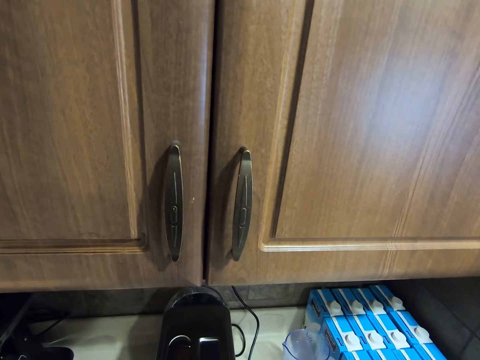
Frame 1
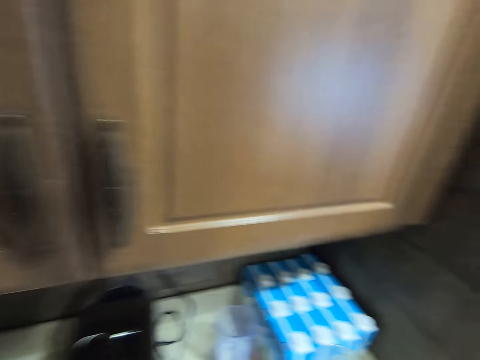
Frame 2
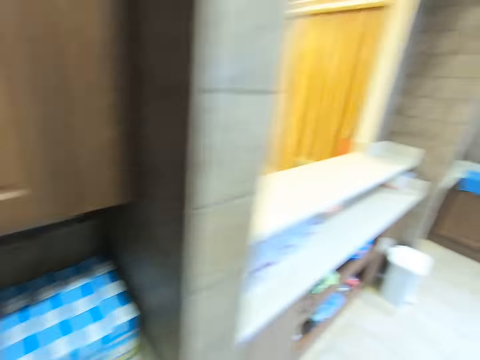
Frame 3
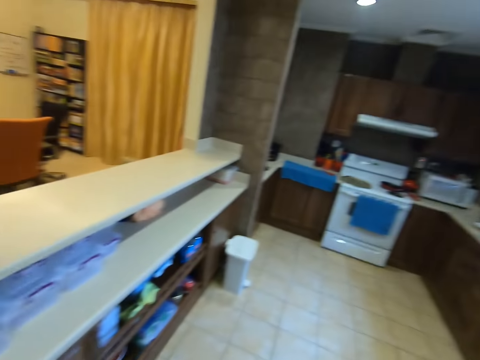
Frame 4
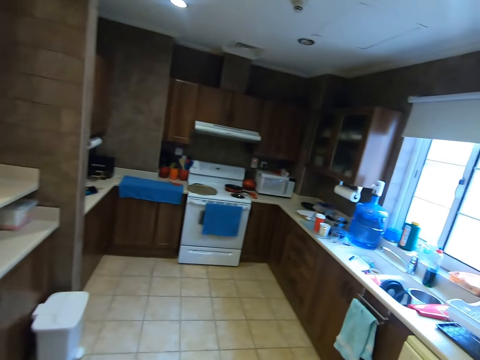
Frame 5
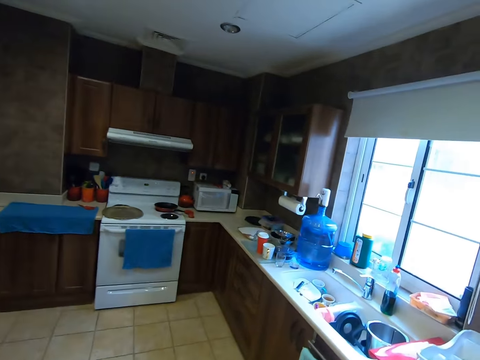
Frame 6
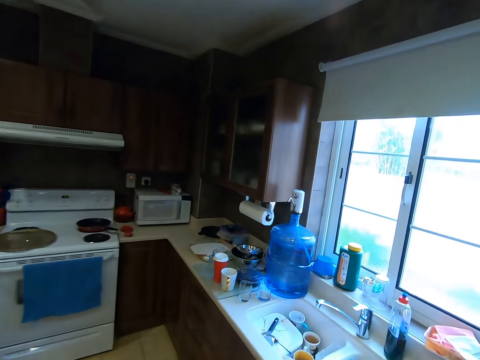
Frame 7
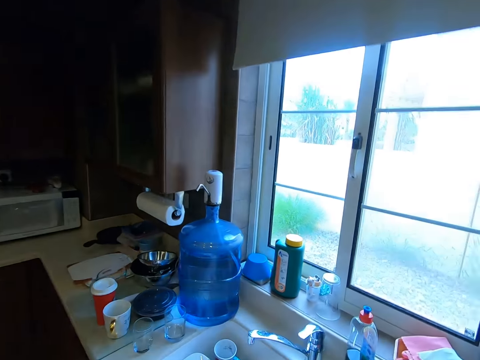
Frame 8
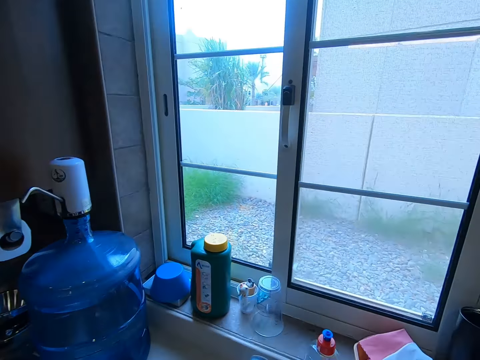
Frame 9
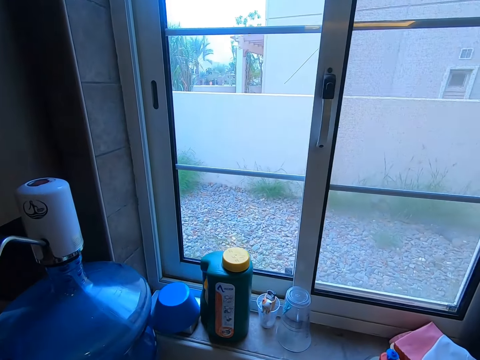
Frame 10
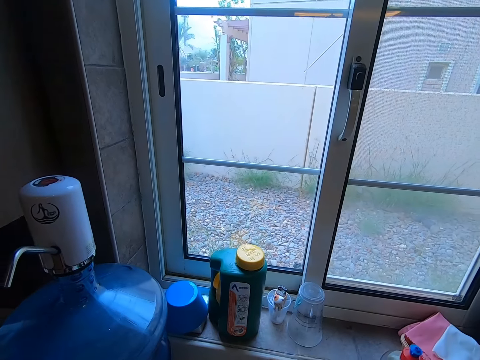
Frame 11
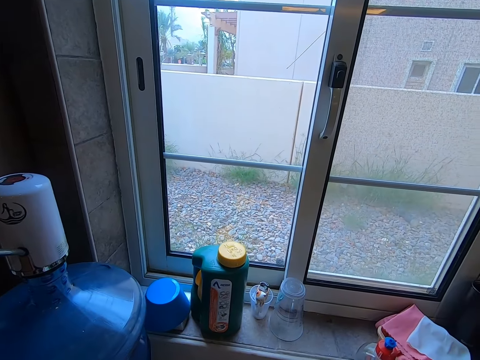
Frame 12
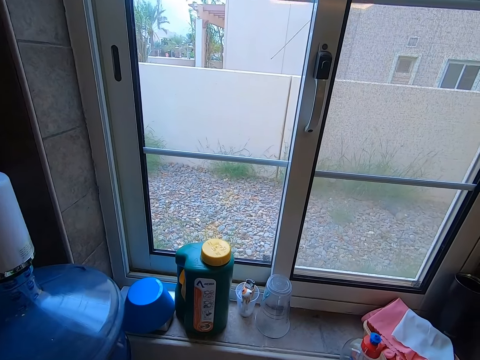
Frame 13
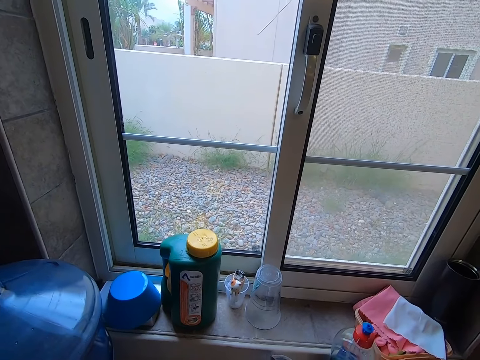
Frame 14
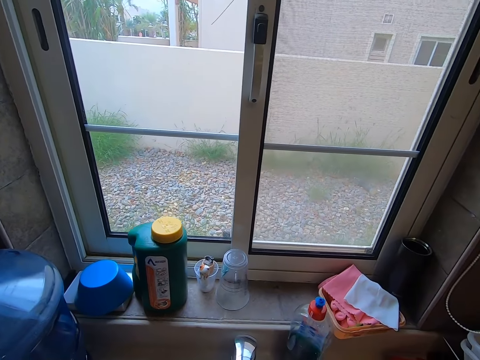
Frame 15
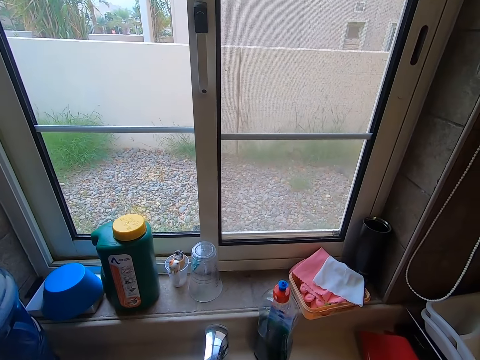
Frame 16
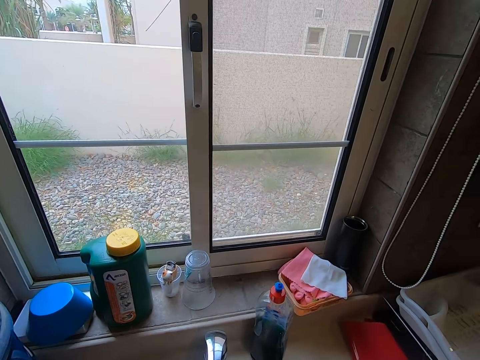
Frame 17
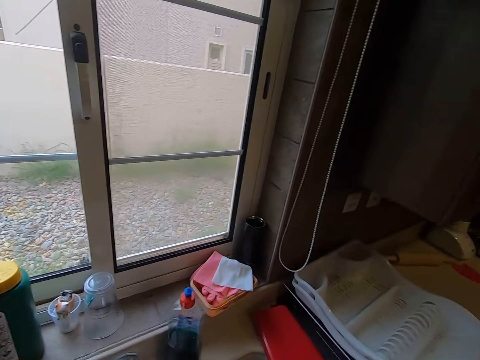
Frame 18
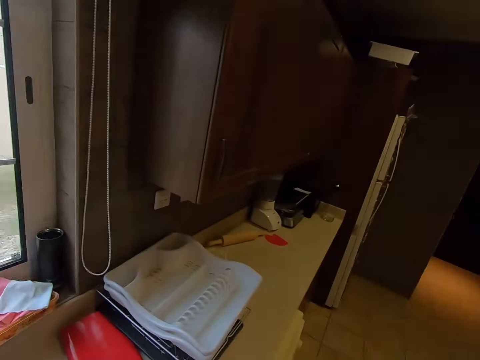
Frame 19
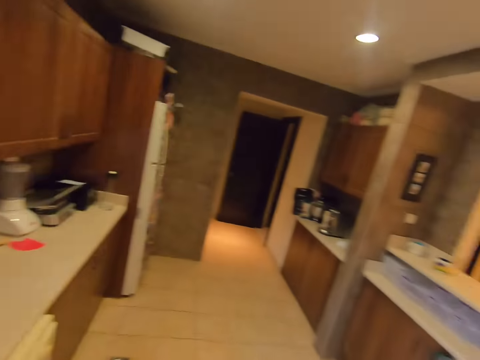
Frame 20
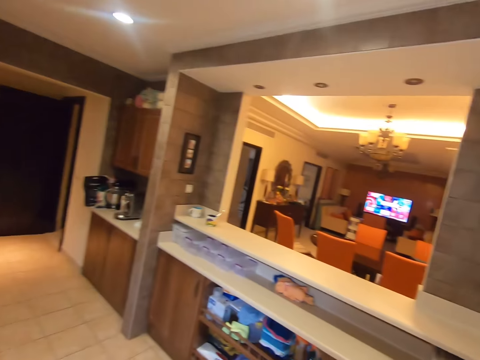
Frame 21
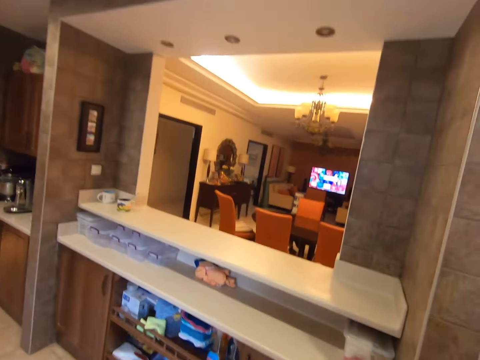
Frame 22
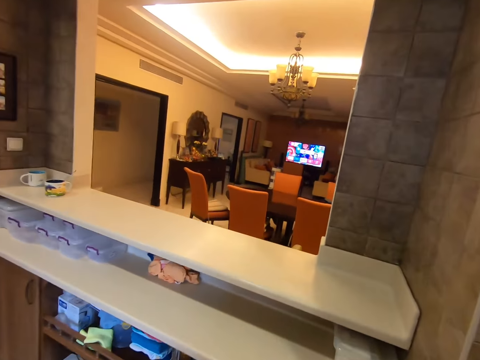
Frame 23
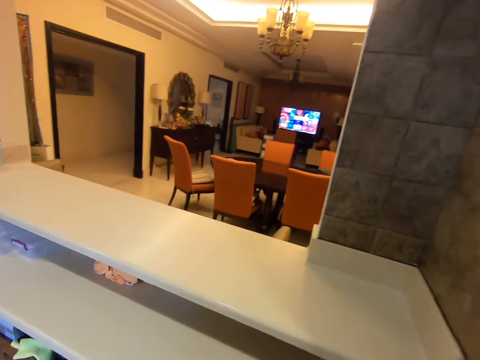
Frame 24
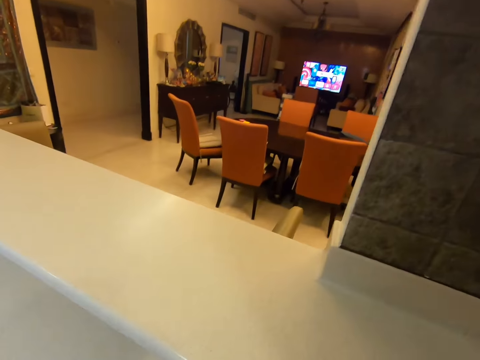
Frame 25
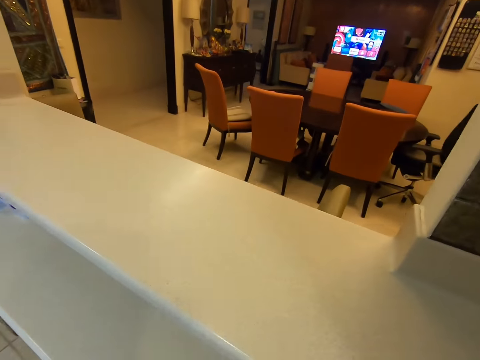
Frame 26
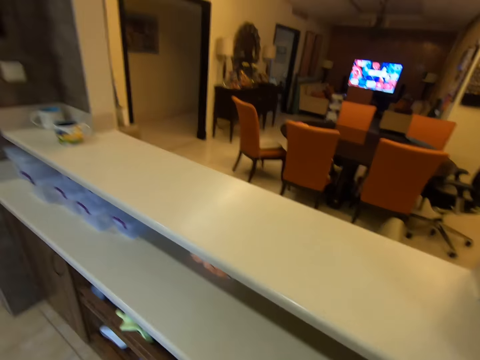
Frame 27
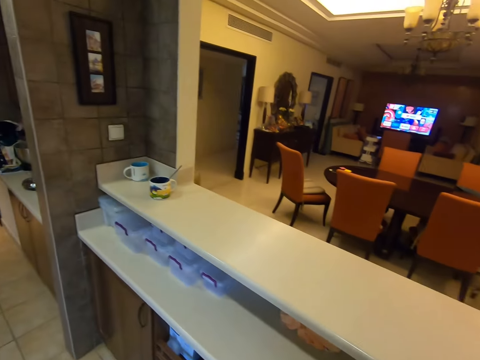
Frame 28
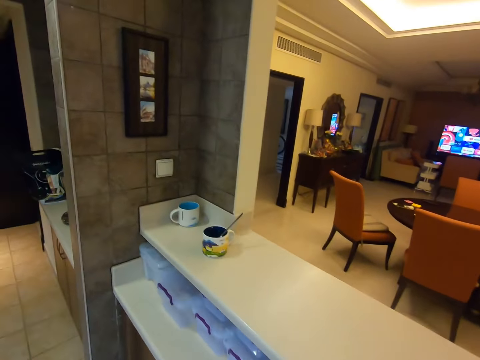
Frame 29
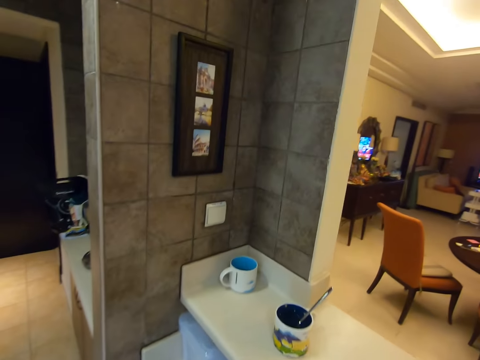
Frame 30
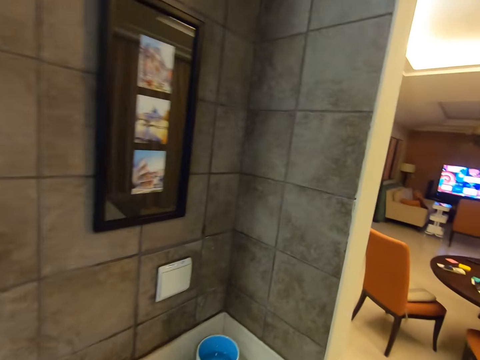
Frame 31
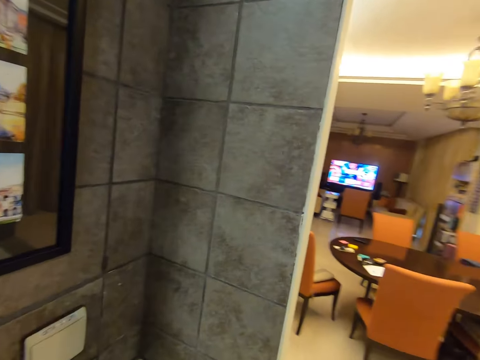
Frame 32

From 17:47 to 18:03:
The camera wearer turns towards the kitchen. They walk around the kitchen. They open the sink tap. They wash the tap. They look around the kitchen. They walk around the kitchen.

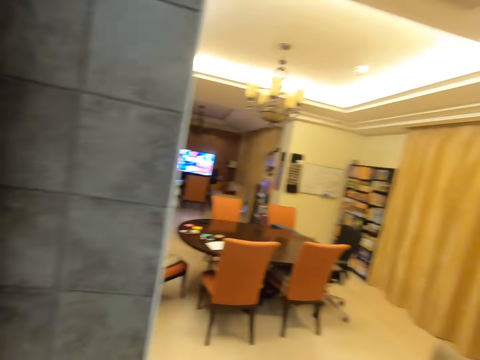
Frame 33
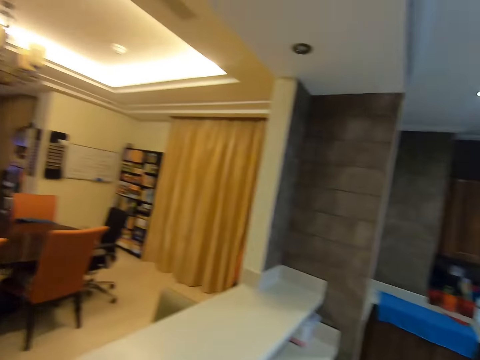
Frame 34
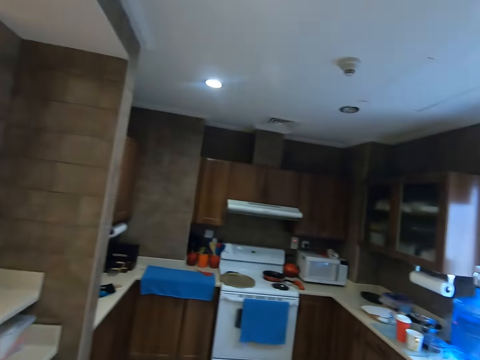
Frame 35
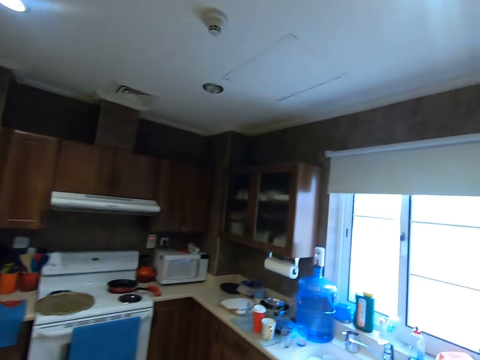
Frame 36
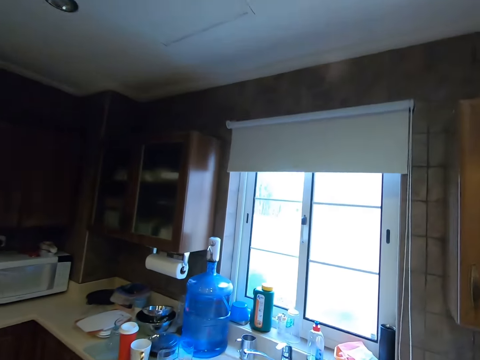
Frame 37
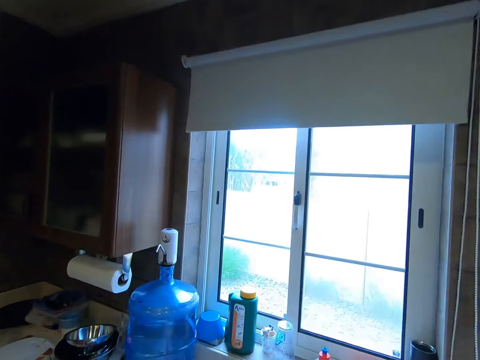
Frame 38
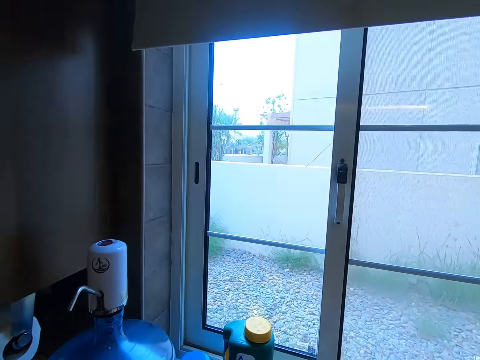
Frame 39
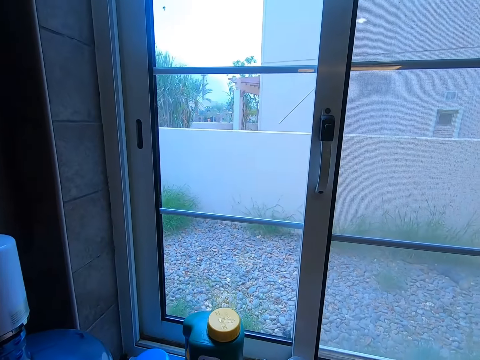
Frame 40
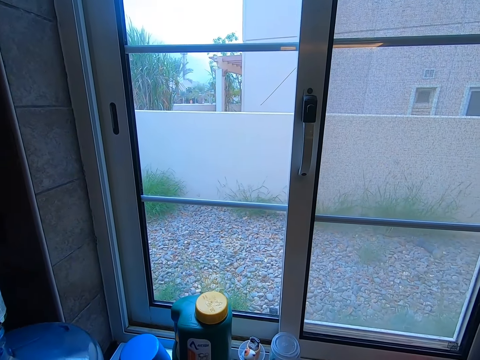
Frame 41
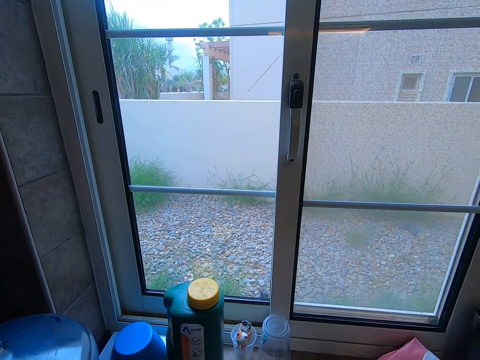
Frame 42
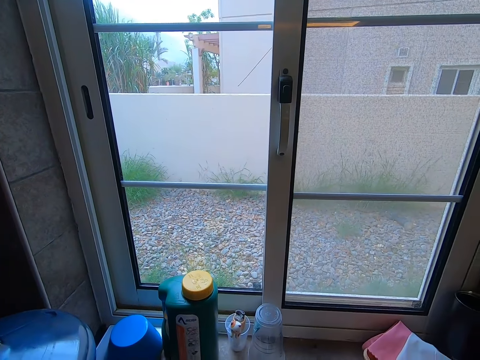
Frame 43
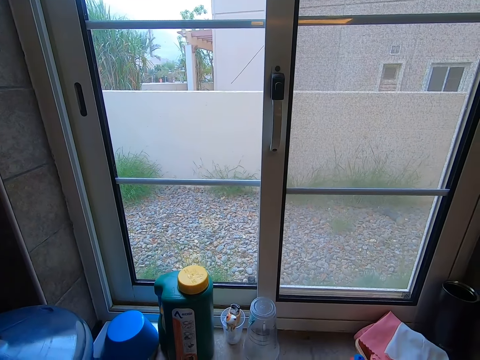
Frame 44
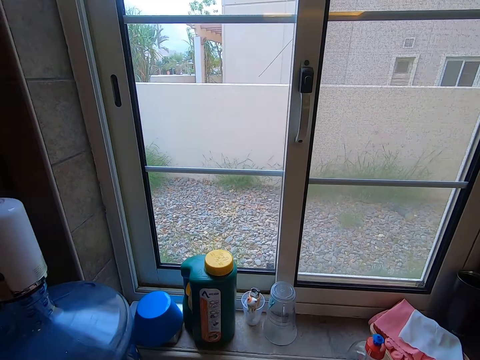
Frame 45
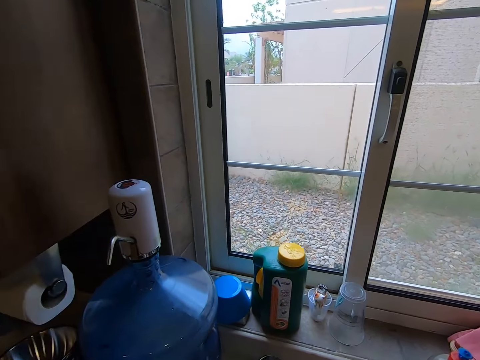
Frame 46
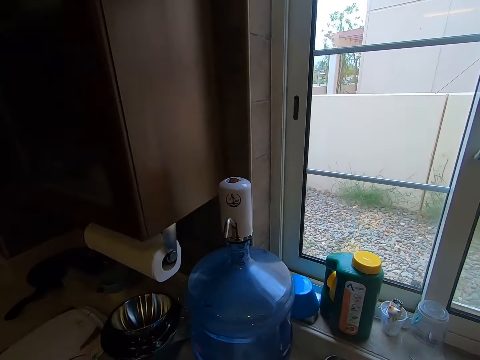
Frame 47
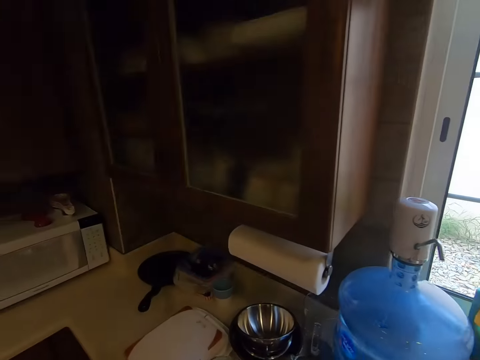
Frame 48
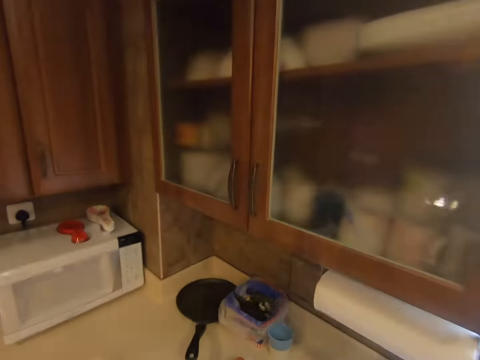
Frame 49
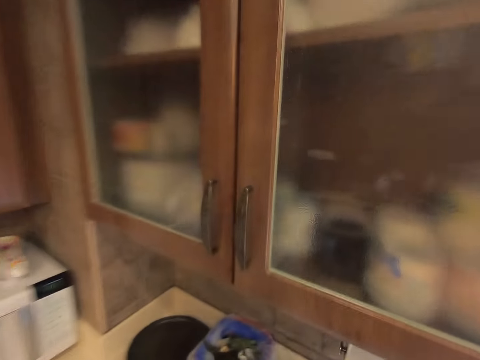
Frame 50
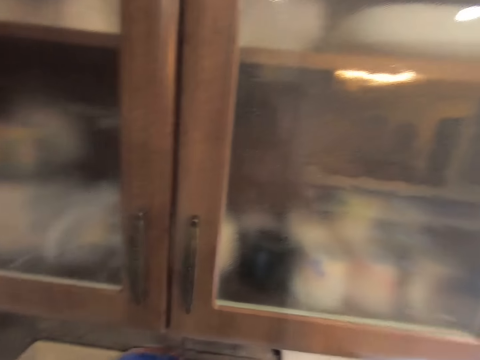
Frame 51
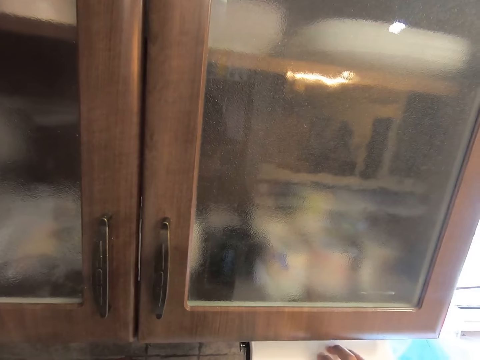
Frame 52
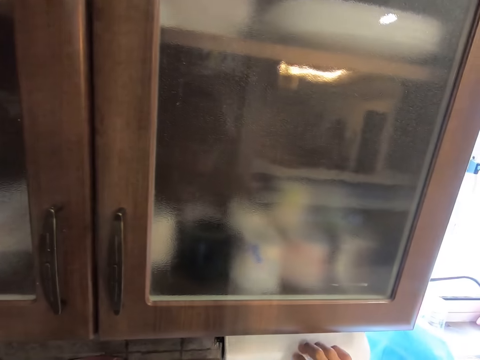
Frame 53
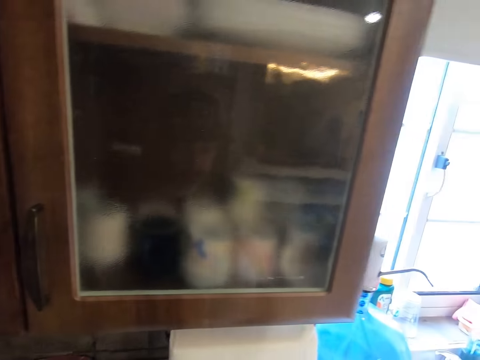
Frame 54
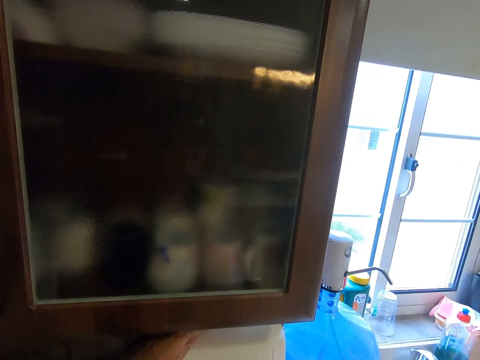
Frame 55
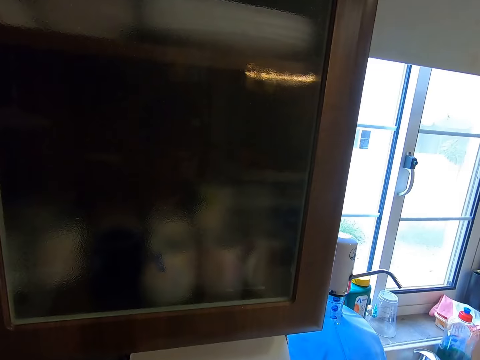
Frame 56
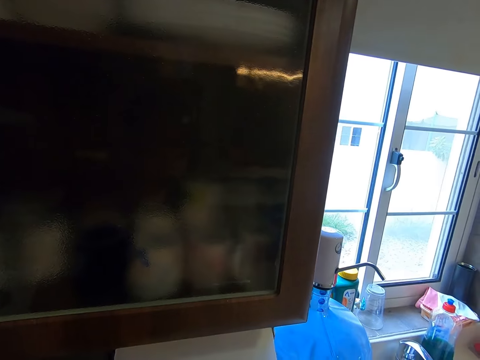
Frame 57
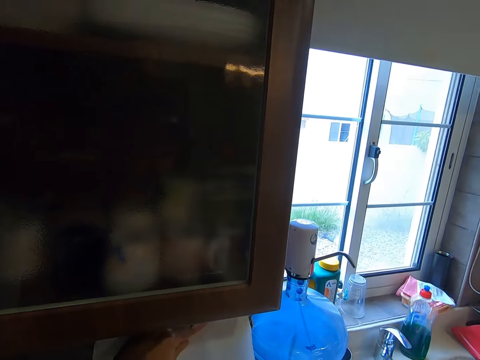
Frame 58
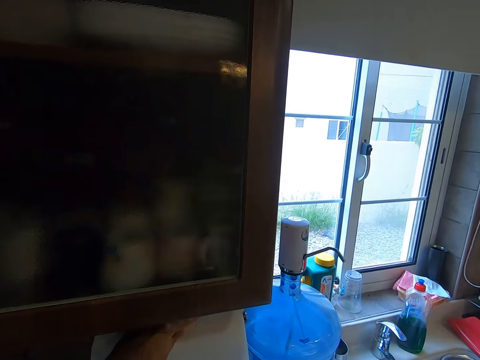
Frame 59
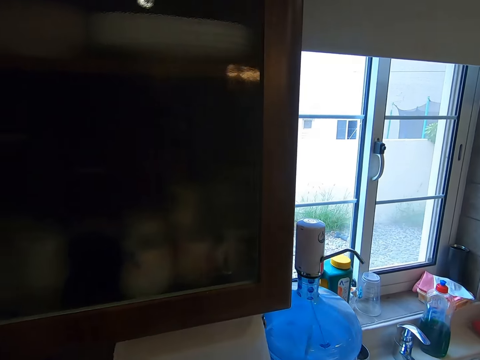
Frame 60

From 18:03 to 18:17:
The camera wearer moves in the kitchen. They wash the utensils. They open the sink tap and fetch water. They place a glass of water down on the sink.
